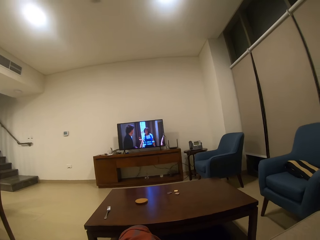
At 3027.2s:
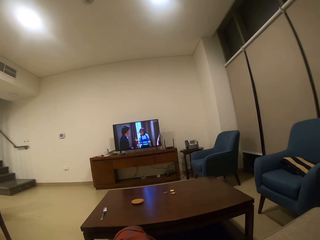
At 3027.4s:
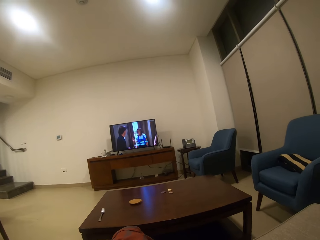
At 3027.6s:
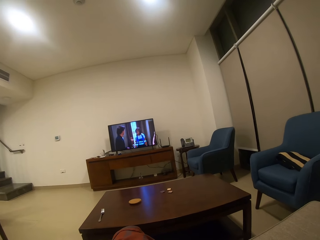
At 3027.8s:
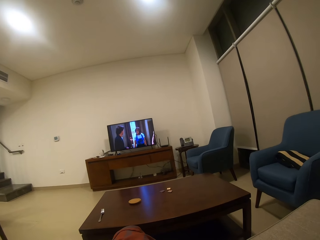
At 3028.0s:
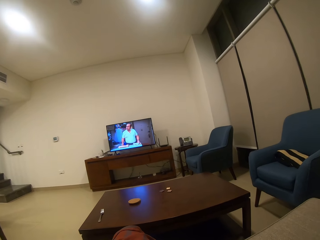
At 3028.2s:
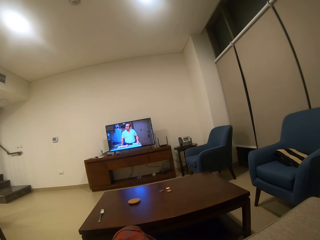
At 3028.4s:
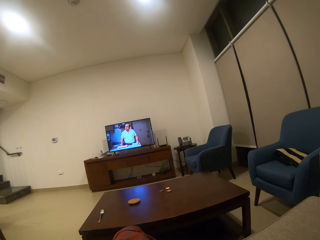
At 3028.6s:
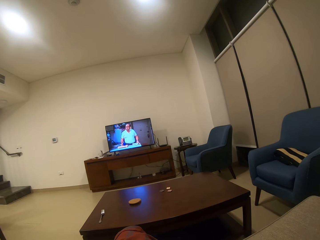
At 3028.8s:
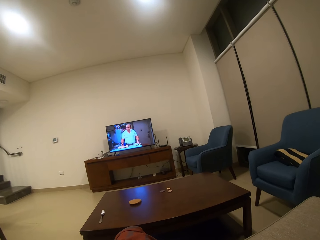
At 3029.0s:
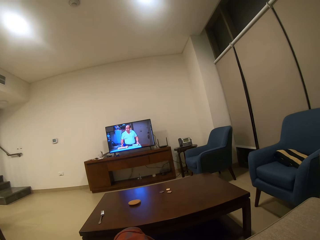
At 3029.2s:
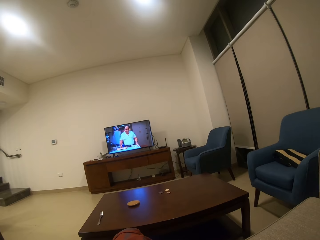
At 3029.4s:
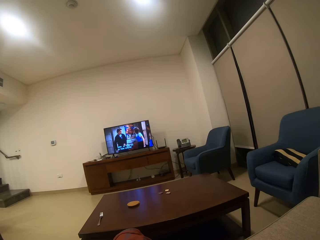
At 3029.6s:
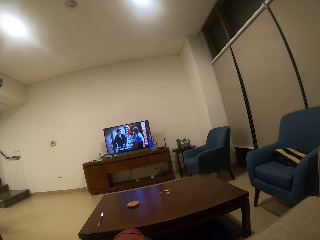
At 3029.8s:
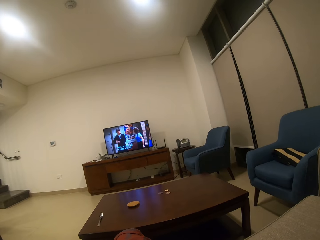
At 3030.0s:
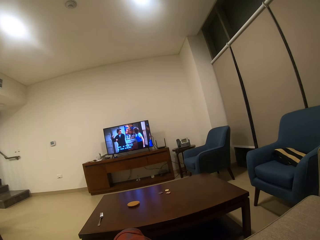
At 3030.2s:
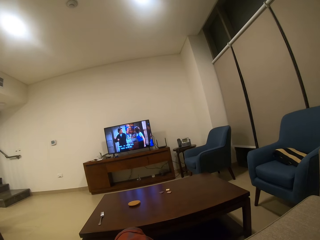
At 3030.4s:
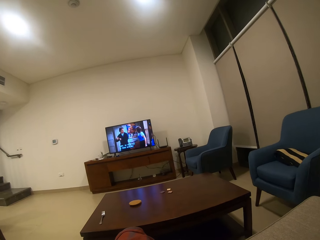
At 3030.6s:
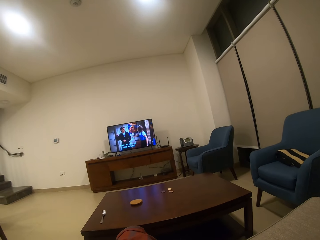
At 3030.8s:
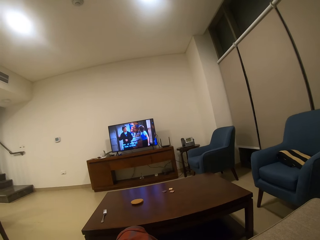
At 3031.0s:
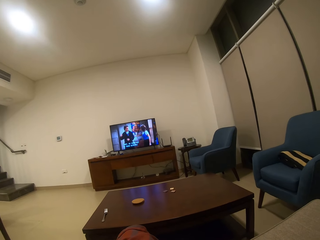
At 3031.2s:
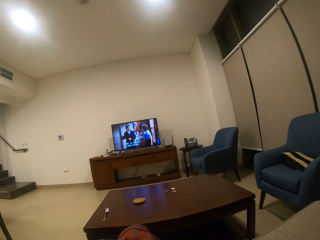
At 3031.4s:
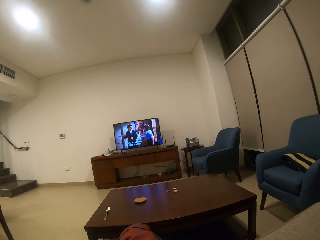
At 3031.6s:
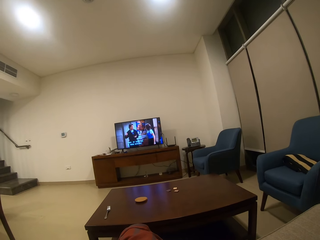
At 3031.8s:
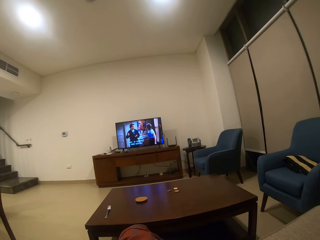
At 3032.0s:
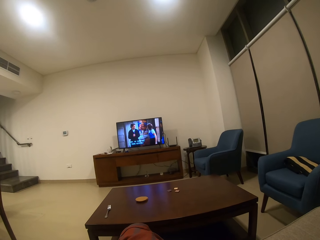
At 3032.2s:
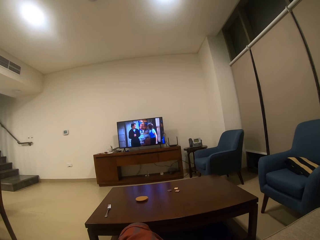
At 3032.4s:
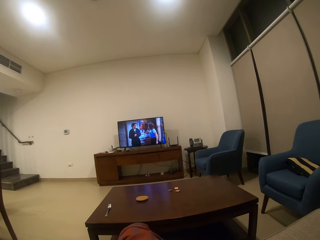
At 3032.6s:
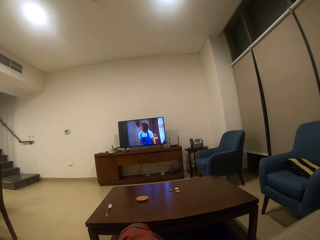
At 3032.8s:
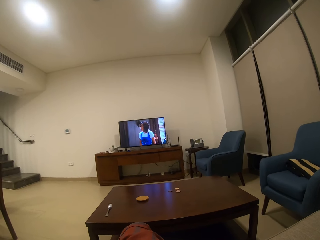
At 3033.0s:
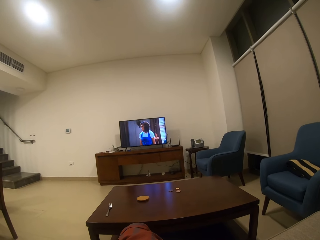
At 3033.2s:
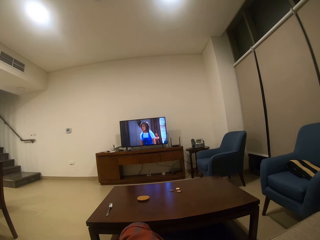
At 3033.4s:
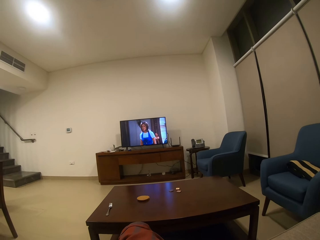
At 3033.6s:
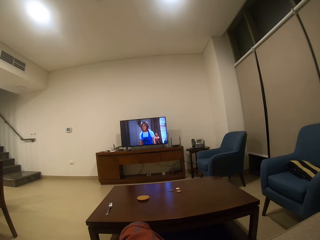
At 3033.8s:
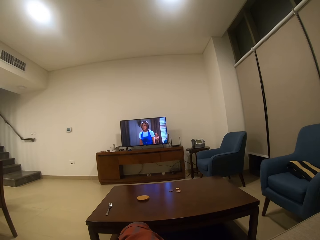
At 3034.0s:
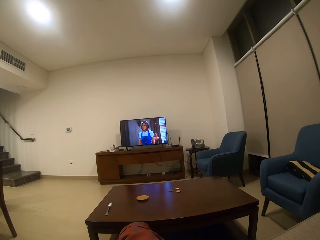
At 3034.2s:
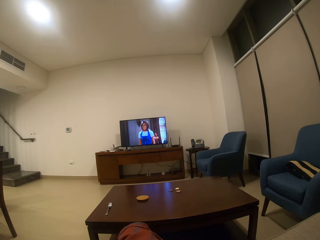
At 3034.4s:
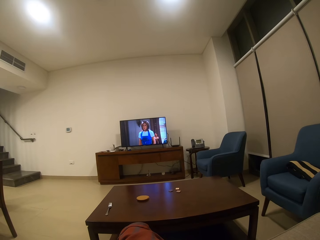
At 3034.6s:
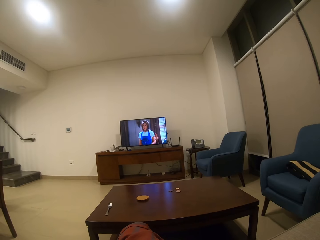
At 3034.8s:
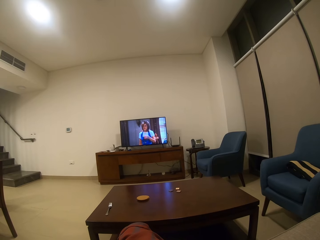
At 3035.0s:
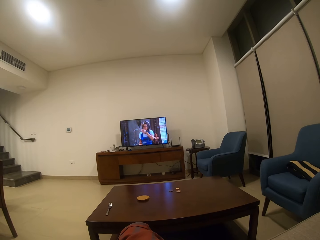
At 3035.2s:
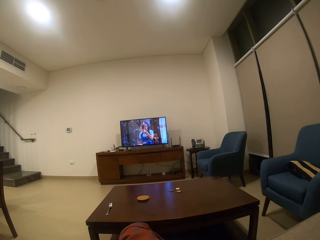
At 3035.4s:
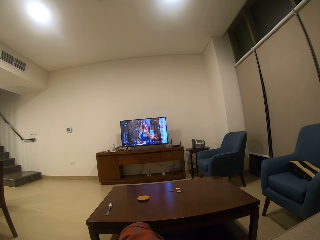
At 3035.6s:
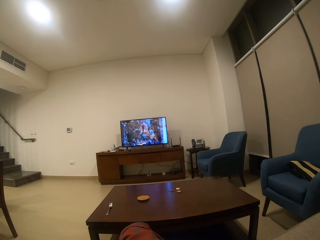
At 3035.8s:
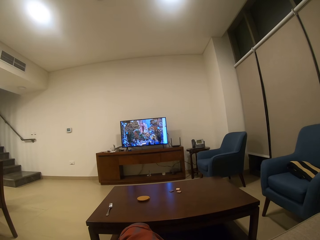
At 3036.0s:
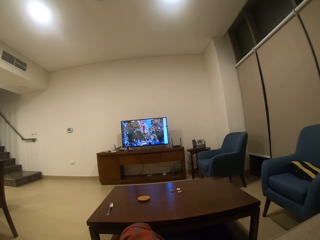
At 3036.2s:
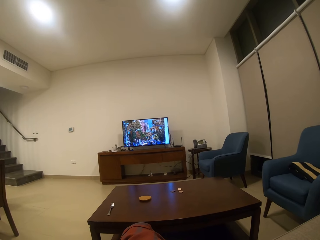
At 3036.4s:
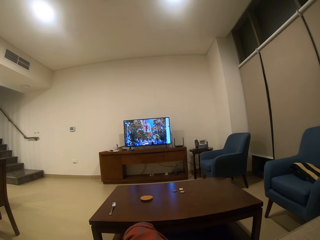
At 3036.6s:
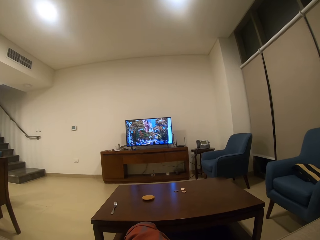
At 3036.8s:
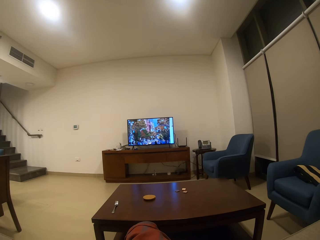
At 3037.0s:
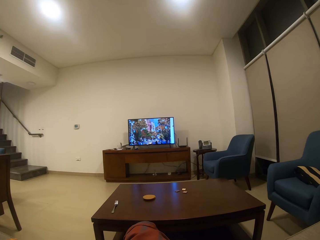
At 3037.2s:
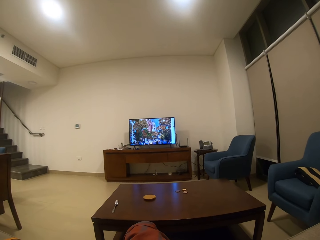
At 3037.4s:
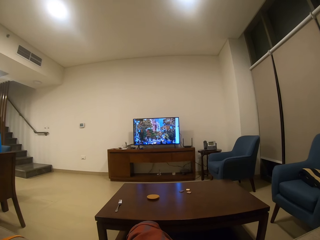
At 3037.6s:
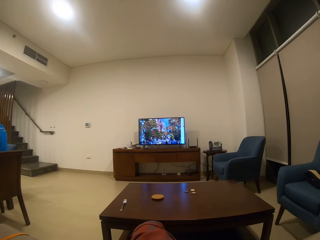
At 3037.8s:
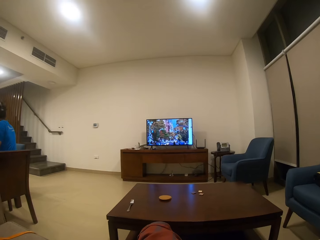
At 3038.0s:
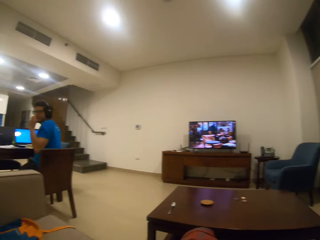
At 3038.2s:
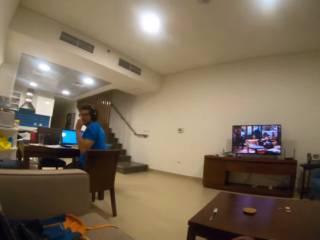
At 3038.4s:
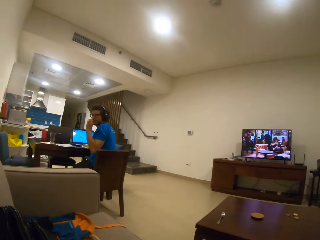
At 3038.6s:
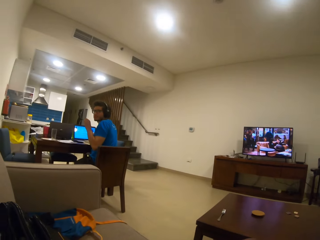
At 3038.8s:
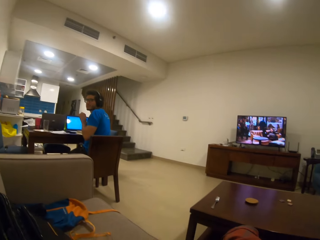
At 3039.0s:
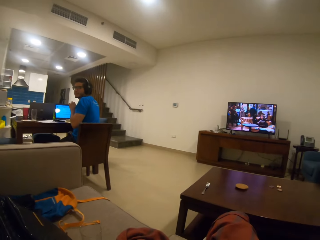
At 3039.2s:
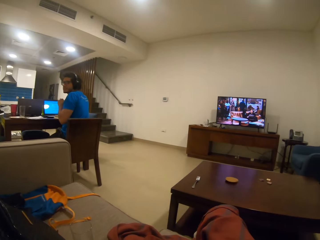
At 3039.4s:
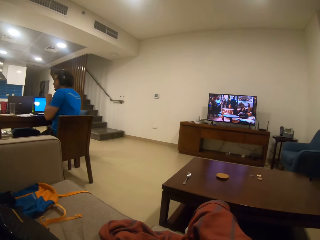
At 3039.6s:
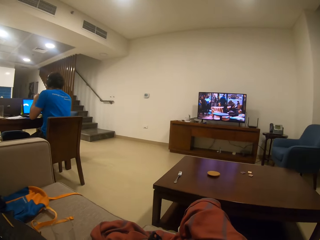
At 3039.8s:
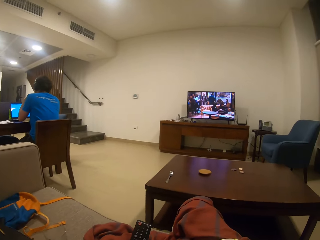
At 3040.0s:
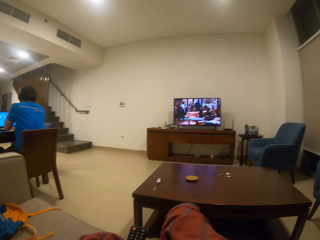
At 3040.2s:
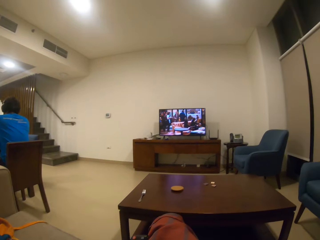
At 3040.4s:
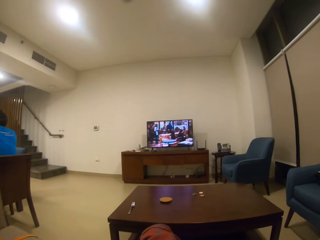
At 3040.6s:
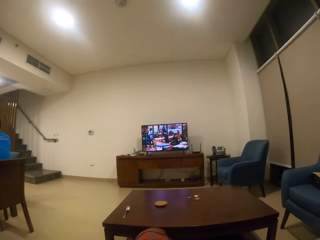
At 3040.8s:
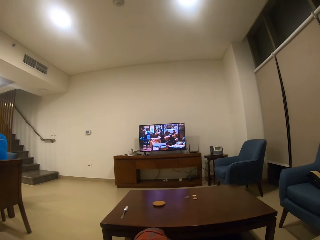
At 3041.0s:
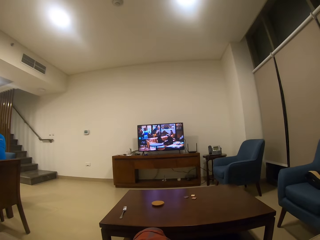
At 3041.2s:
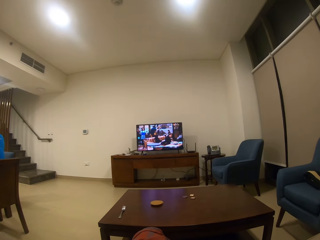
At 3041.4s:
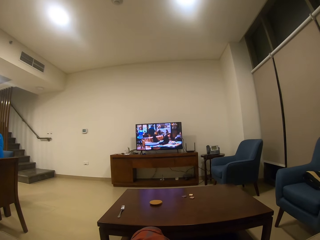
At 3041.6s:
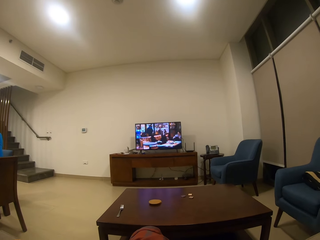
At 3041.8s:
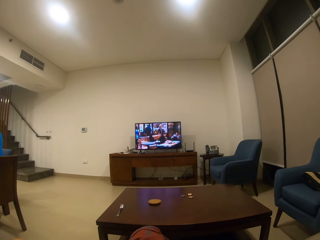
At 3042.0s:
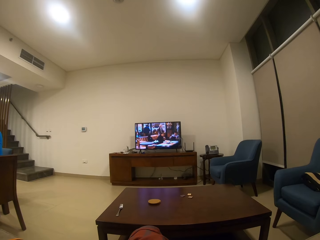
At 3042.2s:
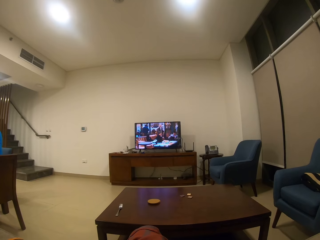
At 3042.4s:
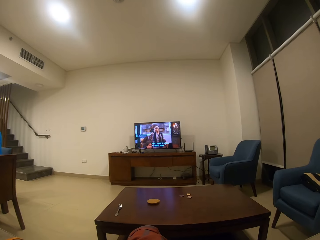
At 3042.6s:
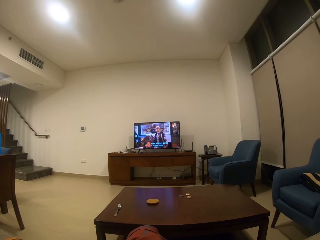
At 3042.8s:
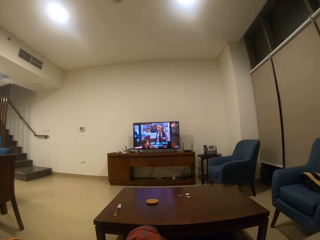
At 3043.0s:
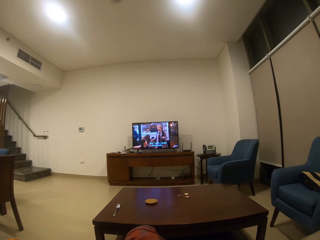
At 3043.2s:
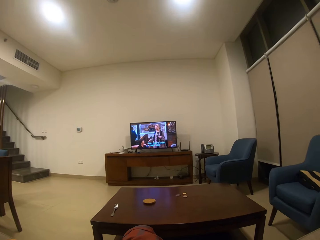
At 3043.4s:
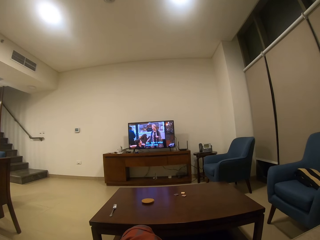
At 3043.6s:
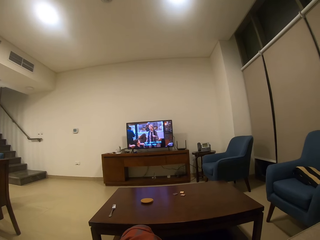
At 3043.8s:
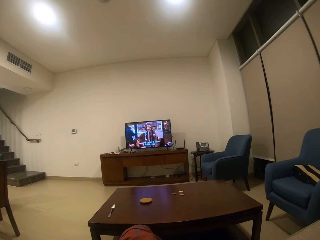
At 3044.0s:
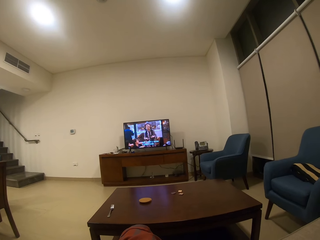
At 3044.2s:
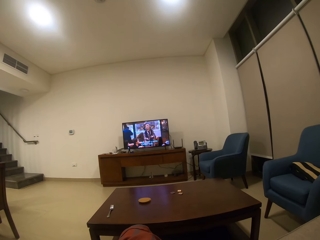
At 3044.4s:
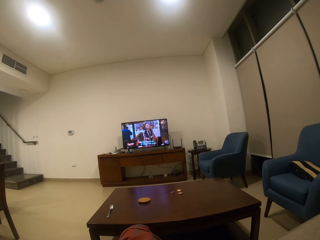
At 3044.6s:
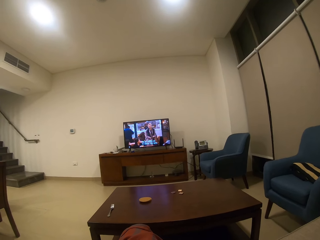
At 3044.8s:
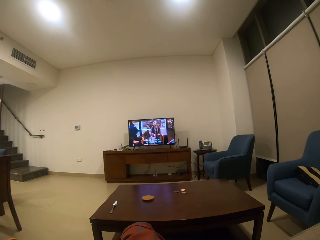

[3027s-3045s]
A person looks behind.
